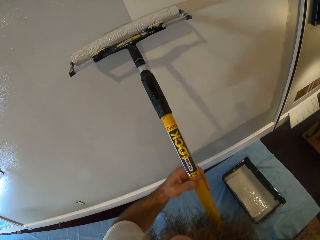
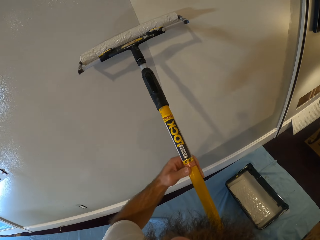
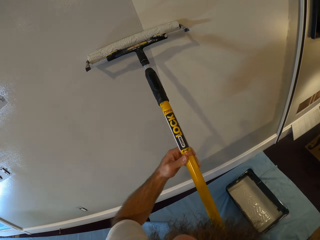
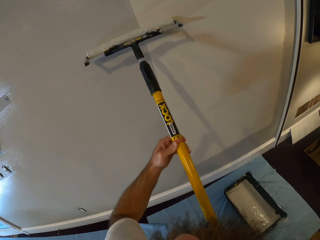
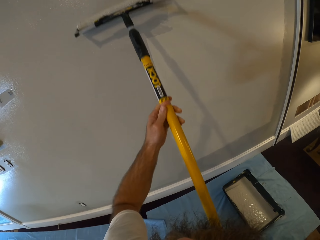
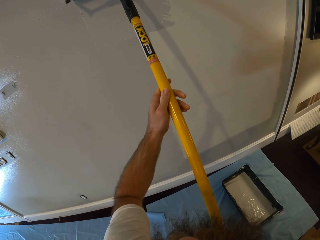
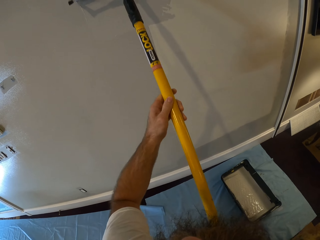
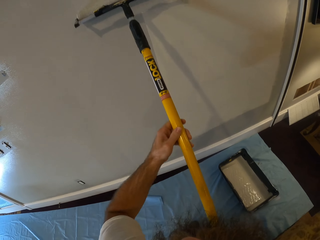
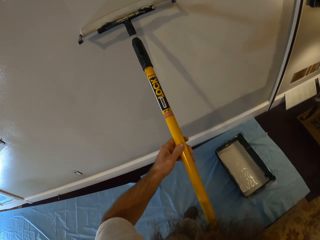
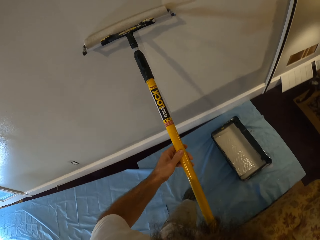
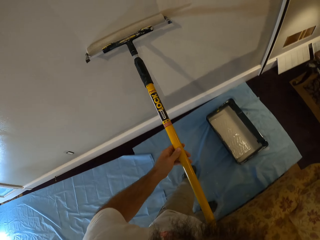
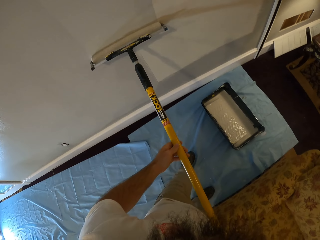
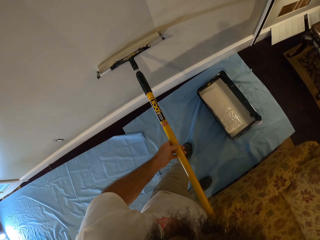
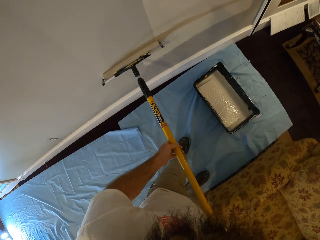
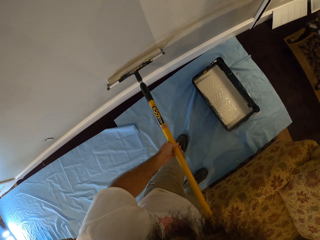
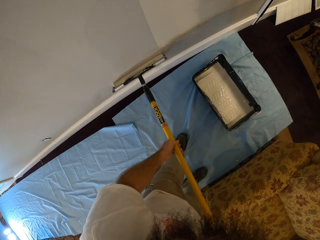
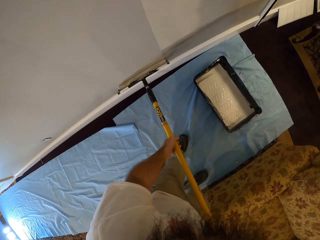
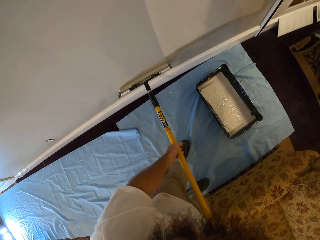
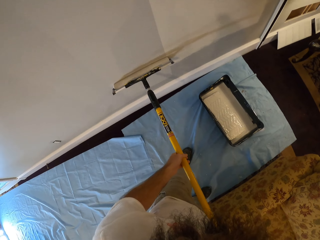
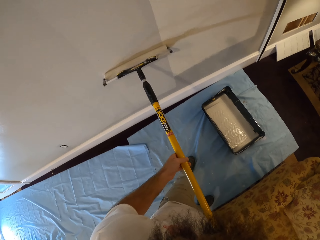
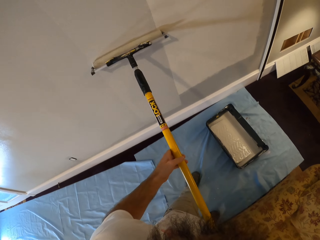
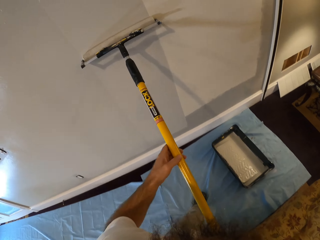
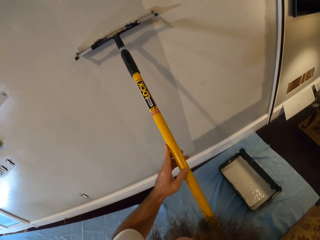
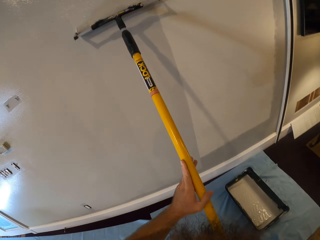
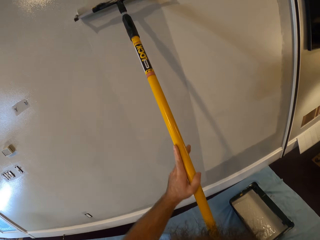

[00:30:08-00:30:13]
The camera wearer paints the wall.

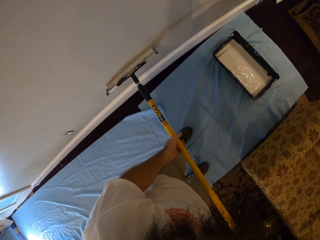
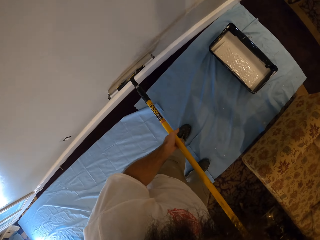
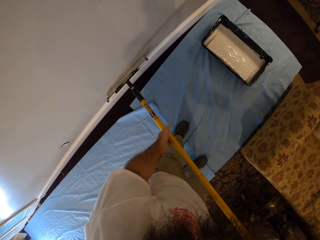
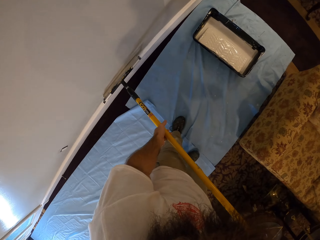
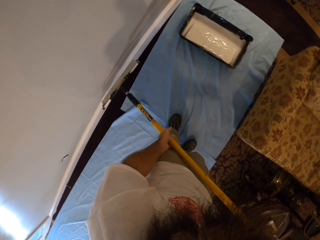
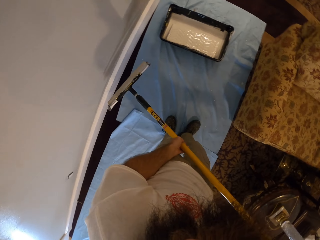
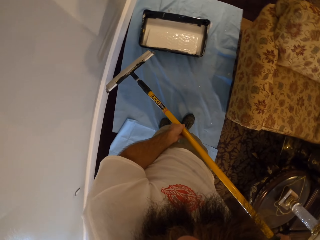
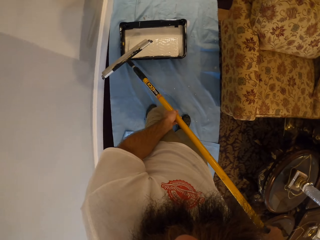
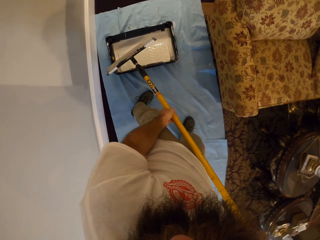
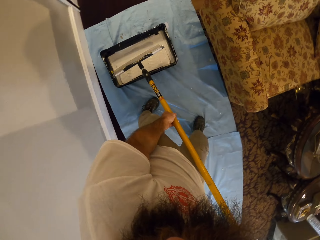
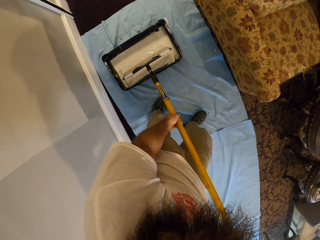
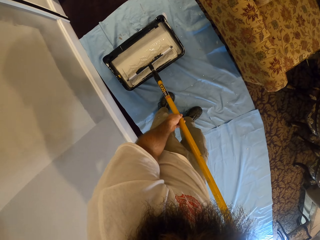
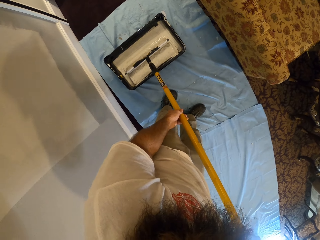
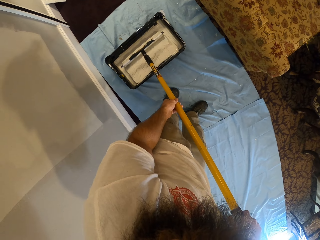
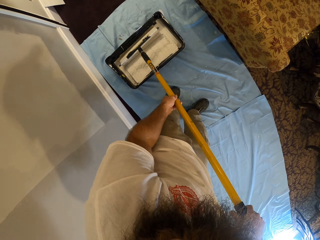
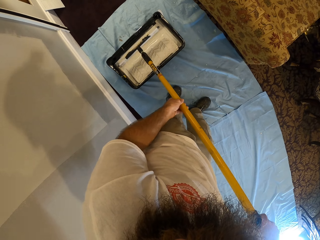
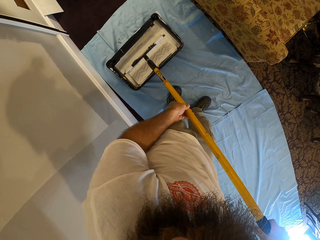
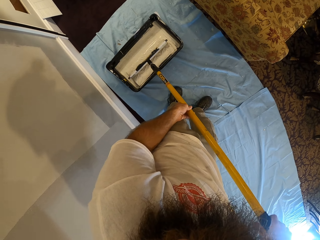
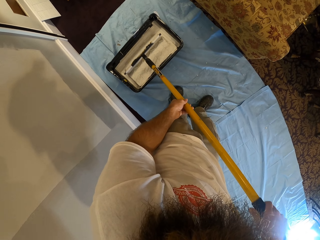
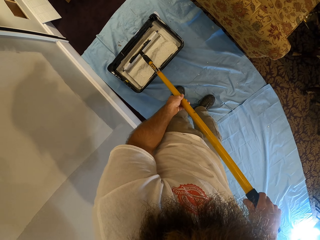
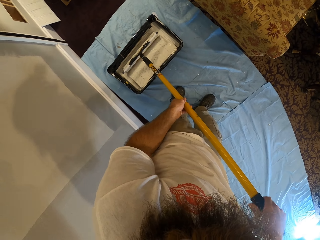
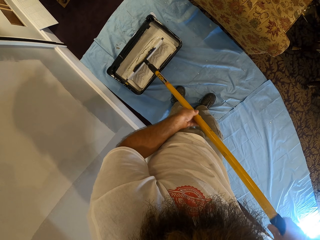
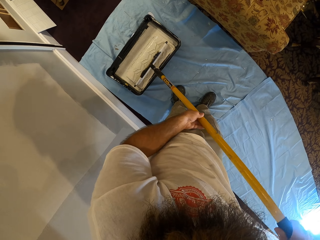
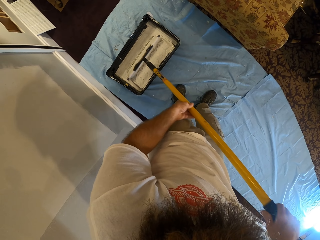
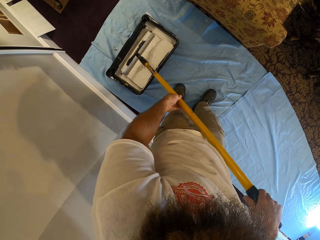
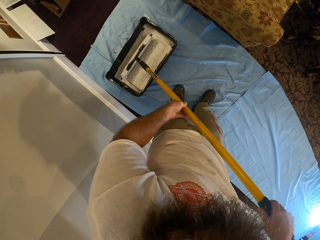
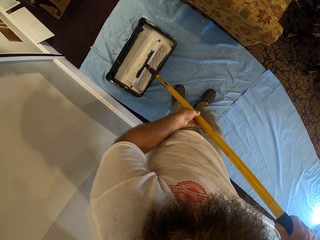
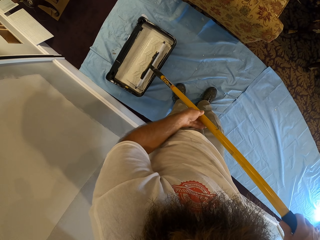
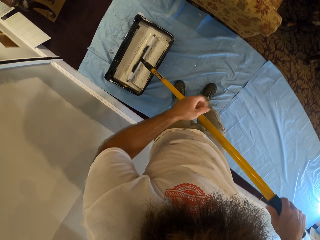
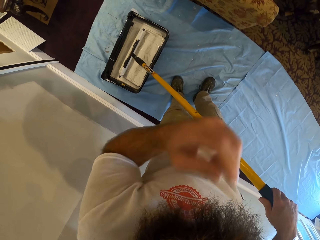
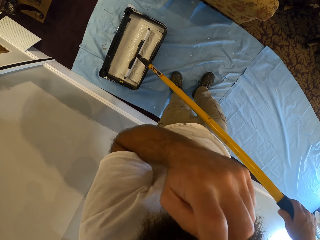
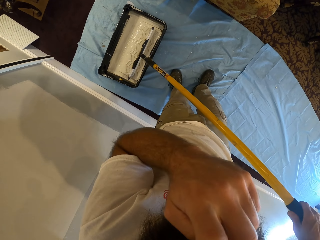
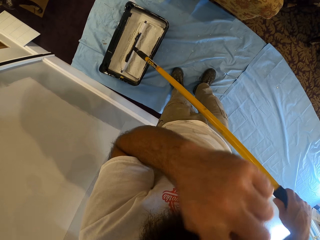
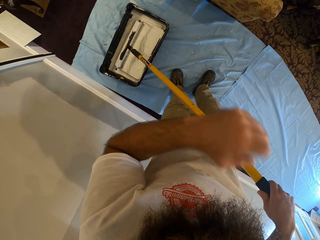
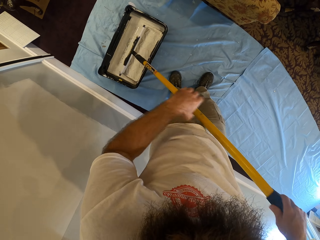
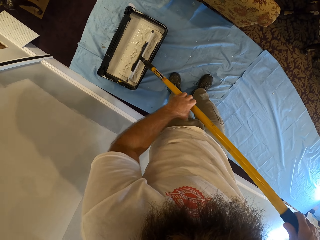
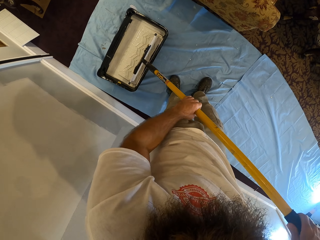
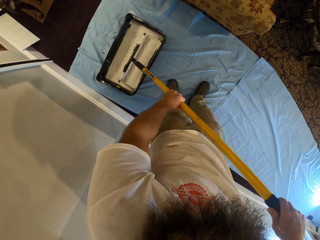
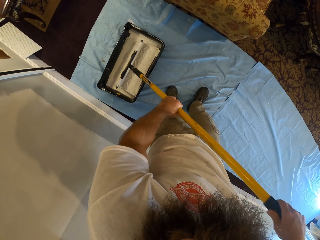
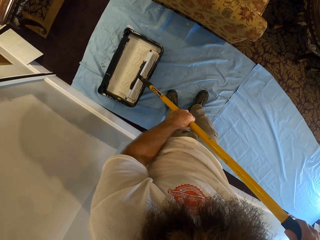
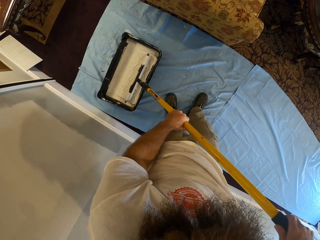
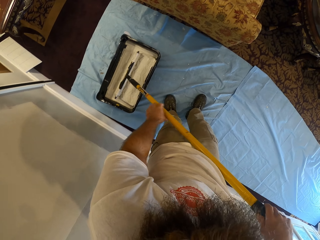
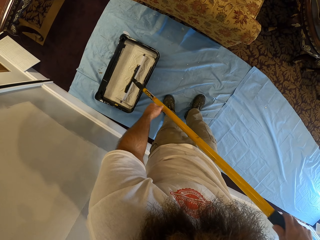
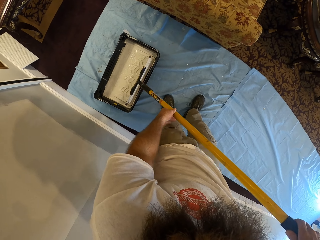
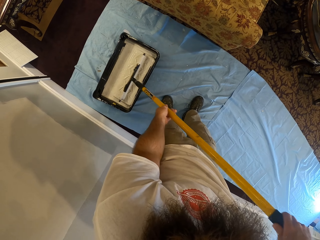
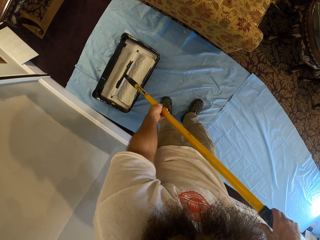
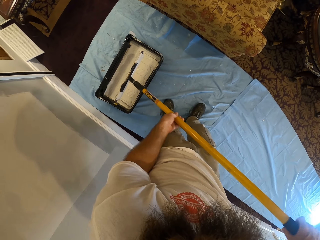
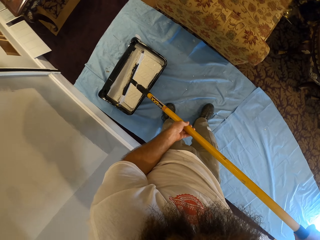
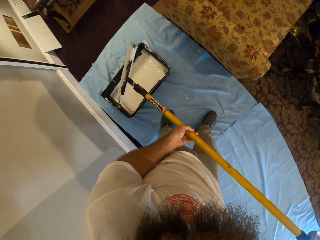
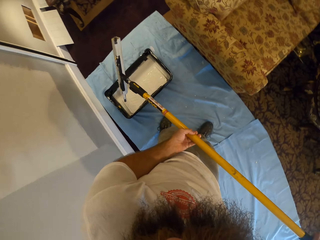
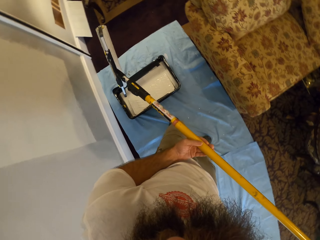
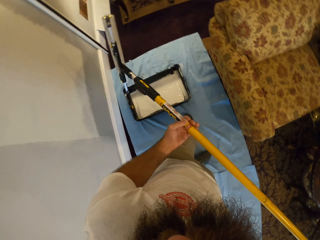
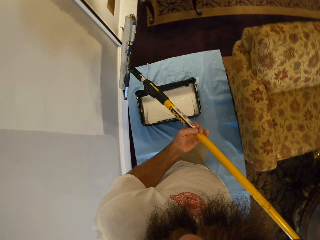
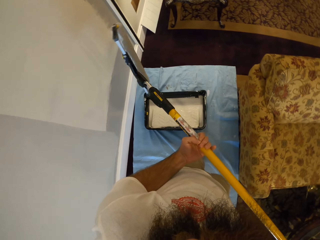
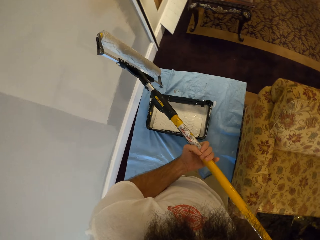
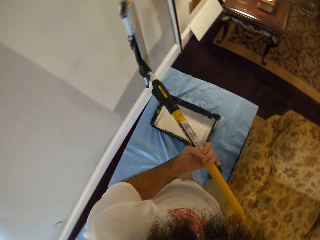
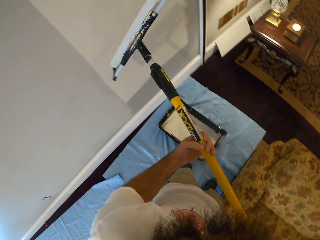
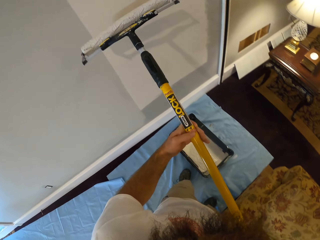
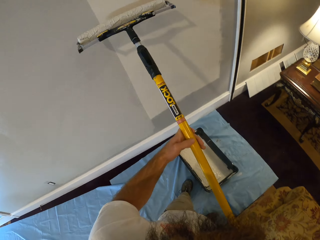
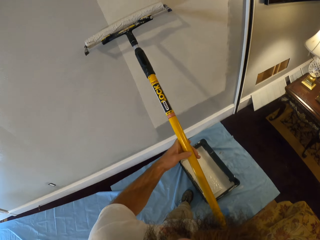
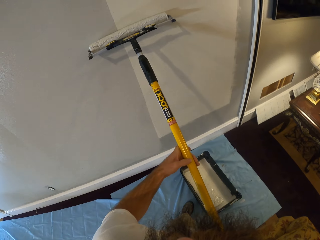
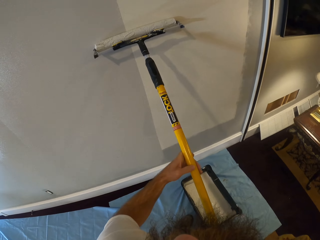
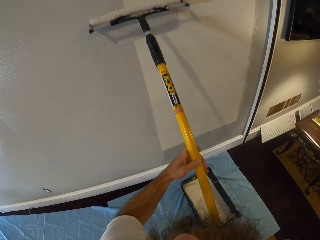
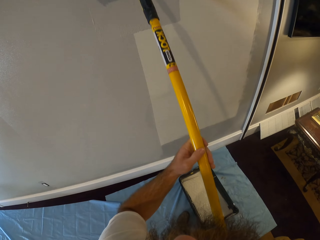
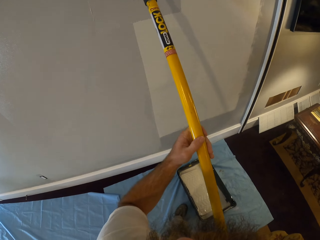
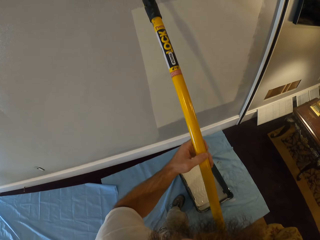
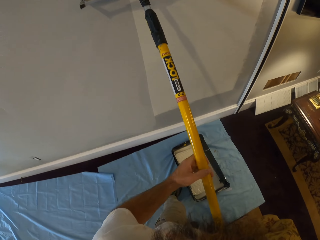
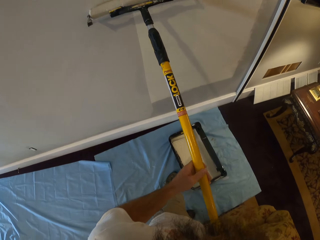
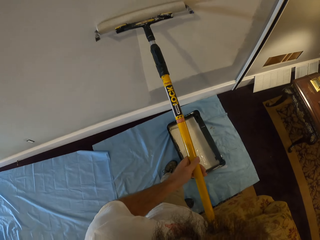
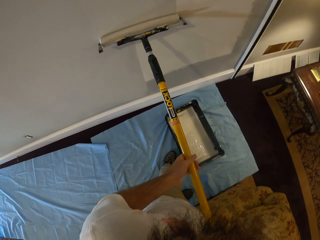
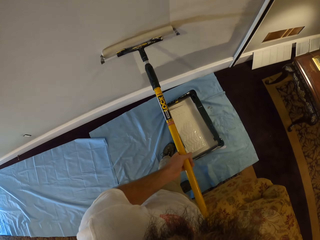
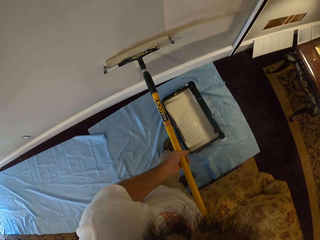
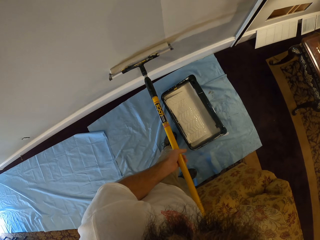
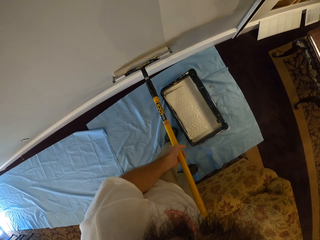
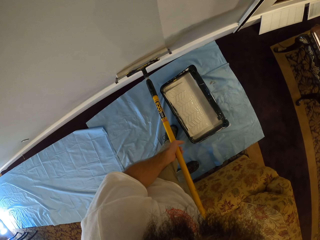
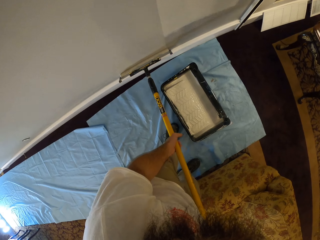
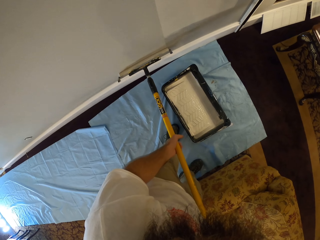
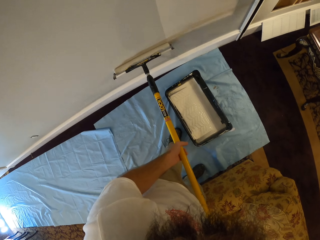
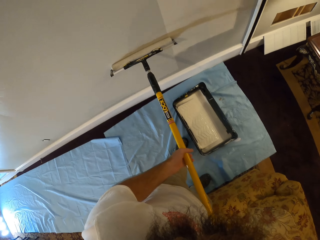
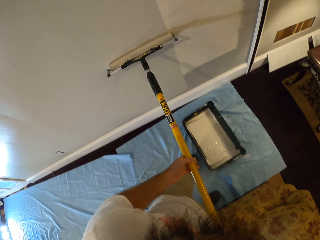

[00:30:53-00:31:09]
The camera wearer puts paint on the brush. They paint the wall.
